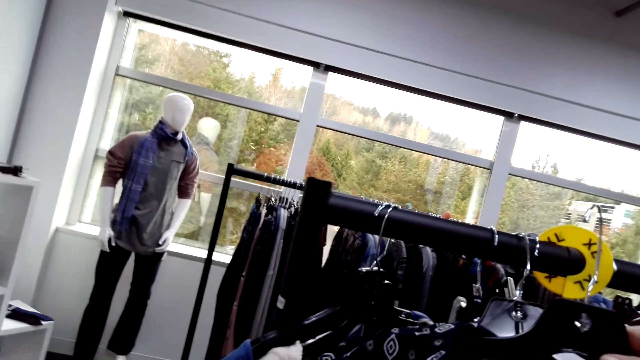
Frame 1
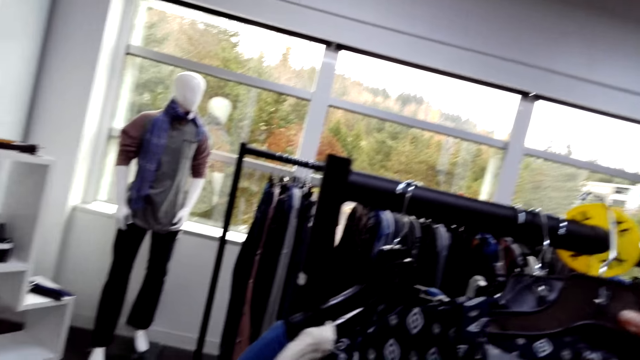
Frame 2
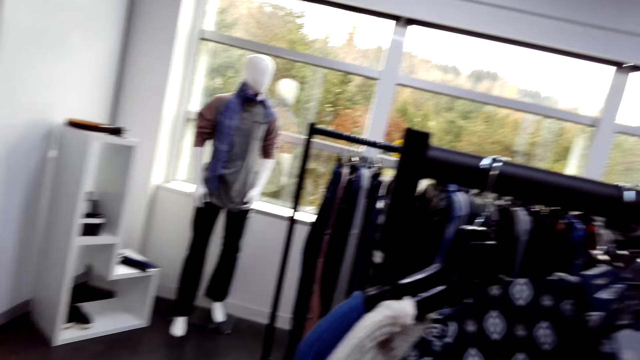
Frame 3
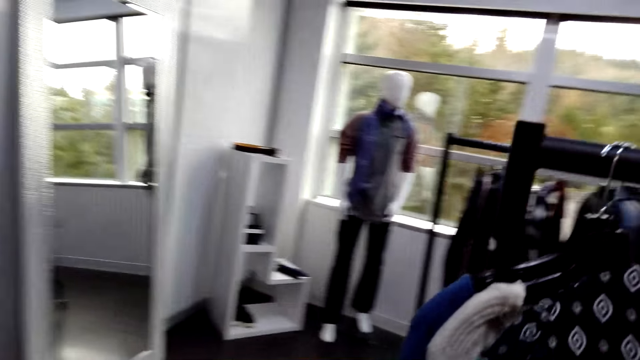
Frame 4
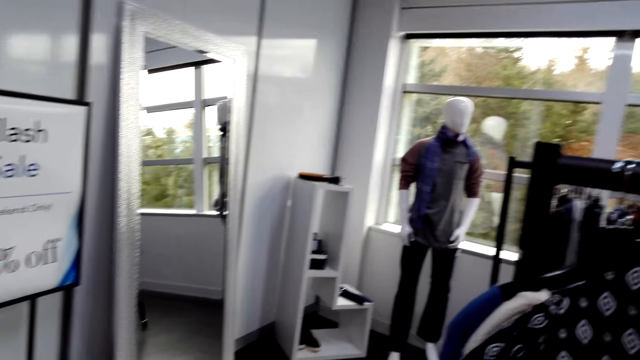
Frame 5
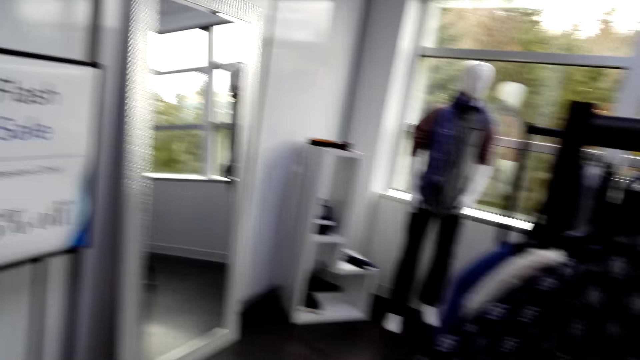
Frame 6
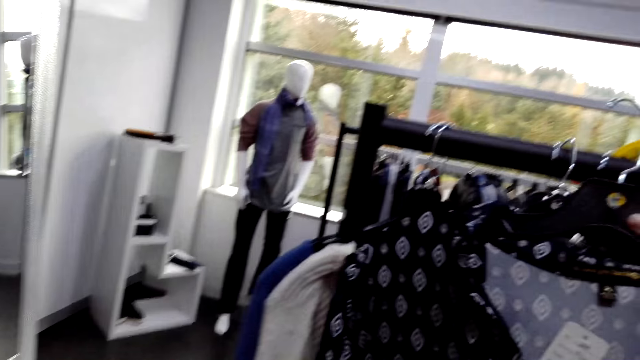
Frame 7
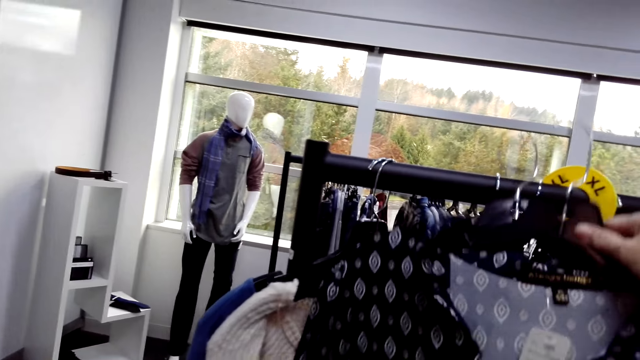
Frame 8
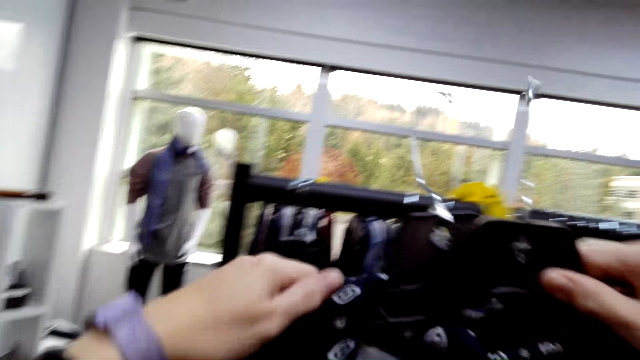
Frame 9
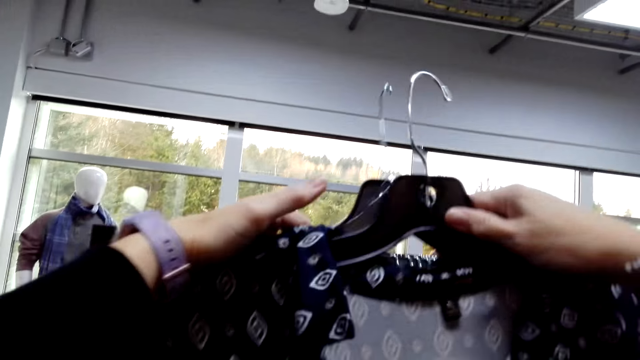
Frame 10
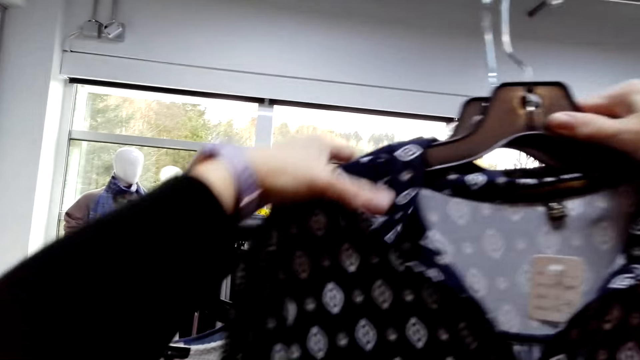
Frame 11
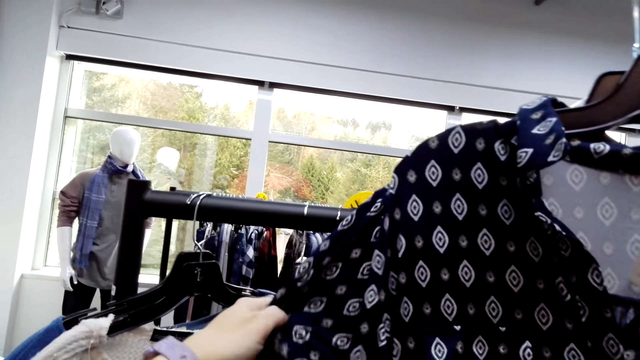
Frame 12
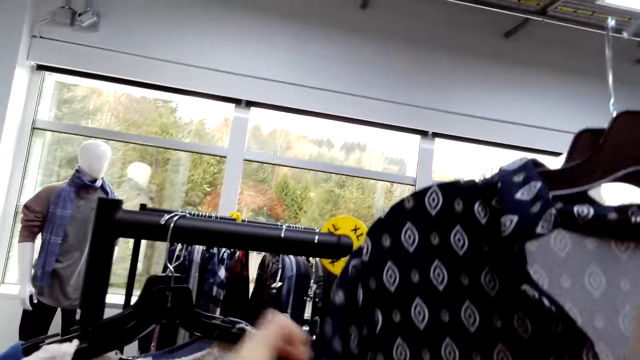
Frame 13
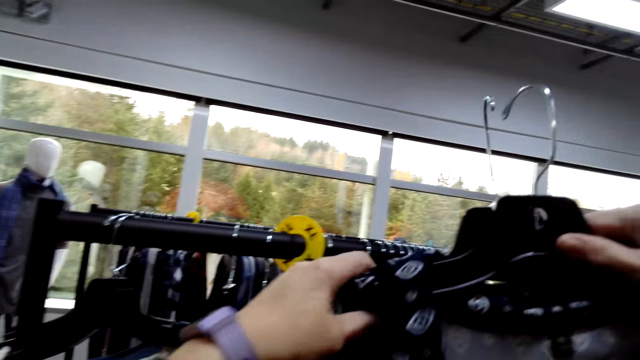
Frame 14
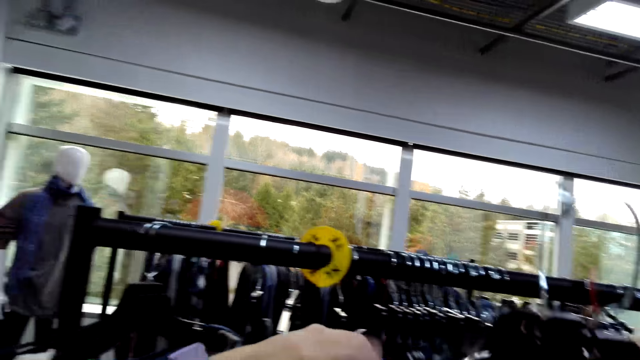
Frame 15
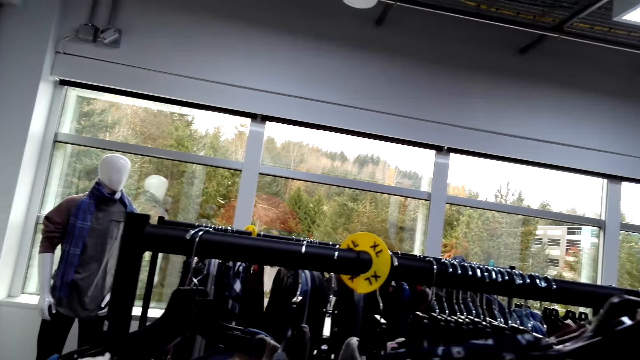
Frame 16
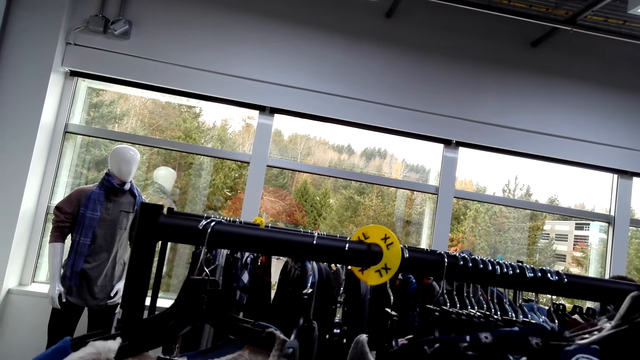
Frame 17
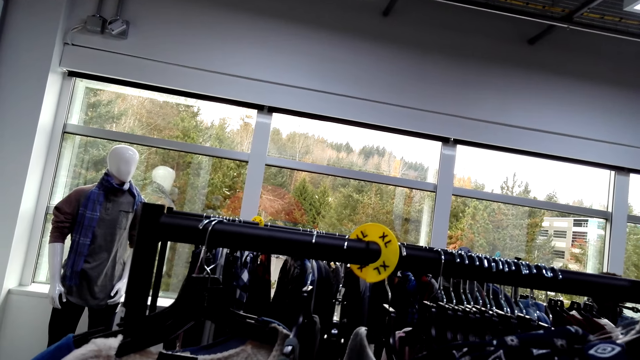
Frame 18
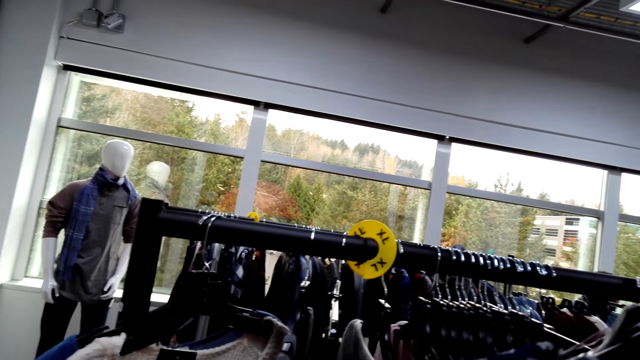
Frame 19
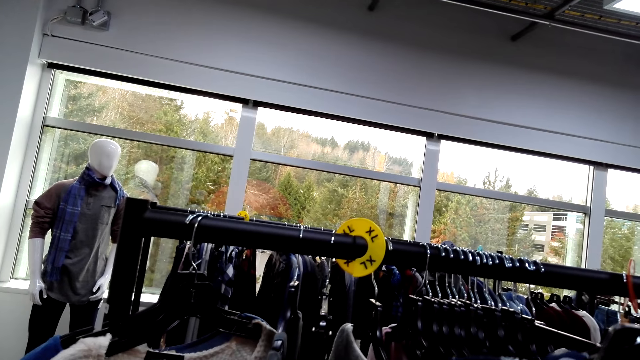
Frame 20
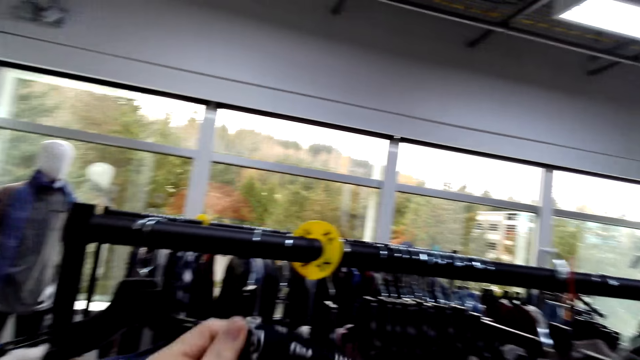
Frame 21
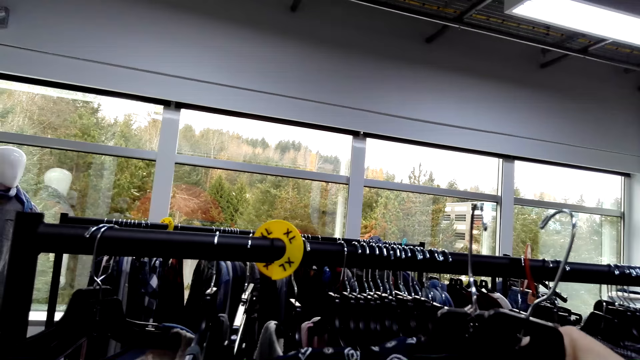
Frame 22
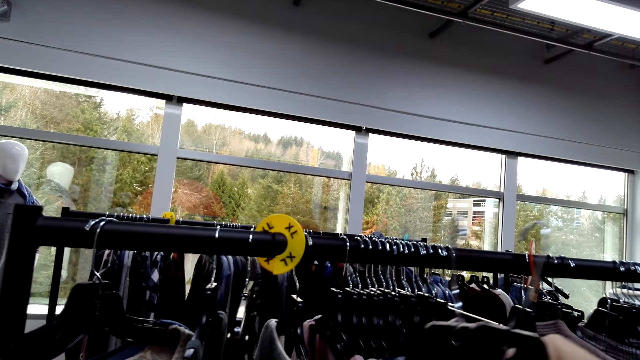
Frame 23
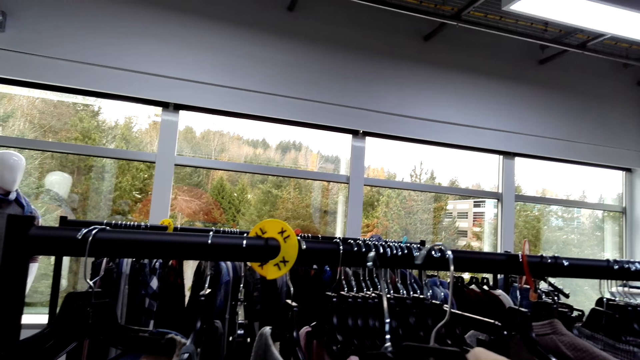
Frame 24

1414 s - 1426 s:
The camera wearer hangs a blouse on a rack. They hold a cloth. They pick up blouses. They handle a blouse.

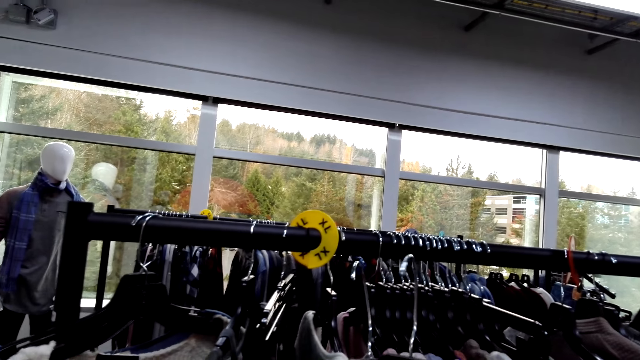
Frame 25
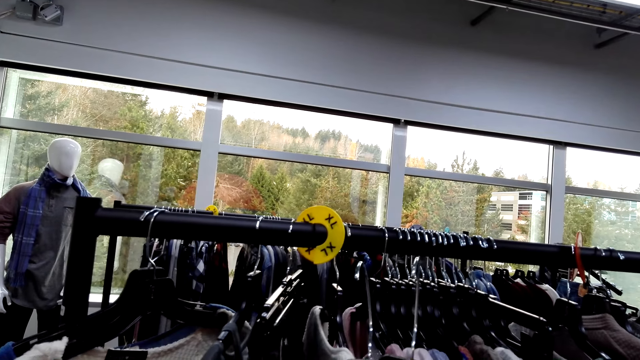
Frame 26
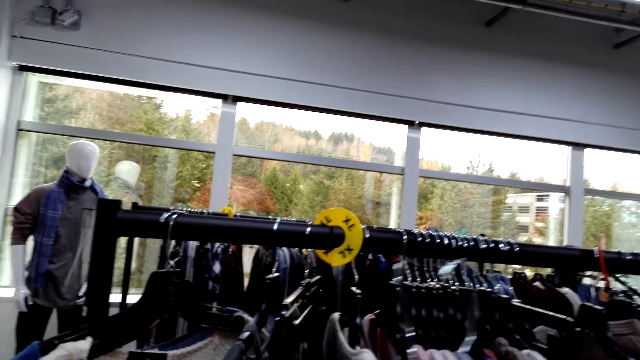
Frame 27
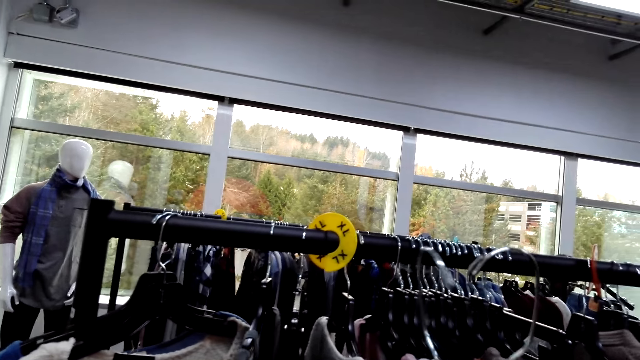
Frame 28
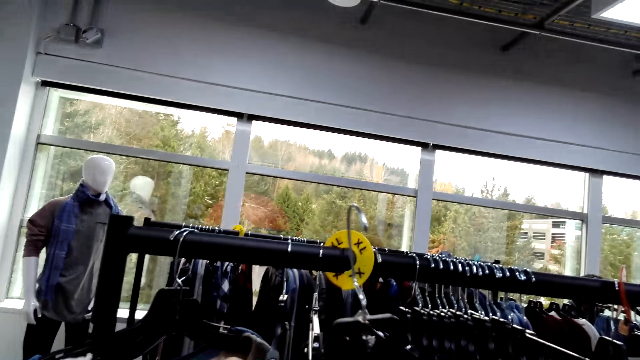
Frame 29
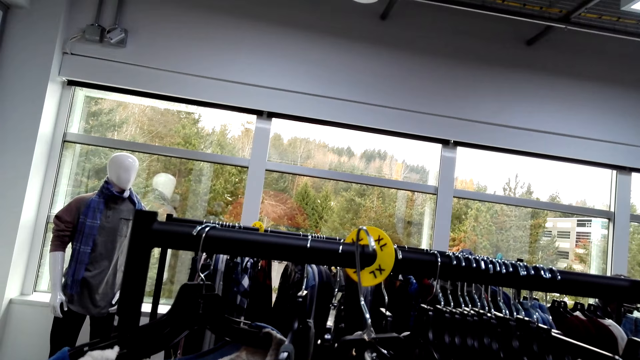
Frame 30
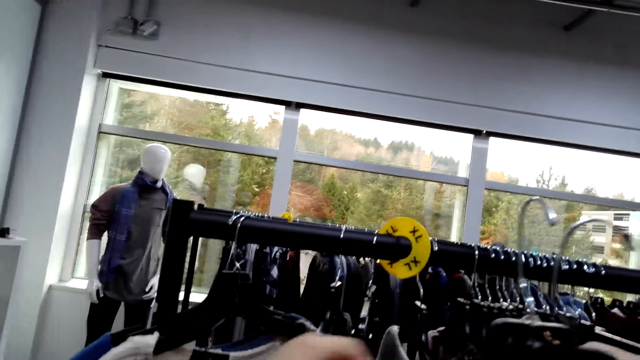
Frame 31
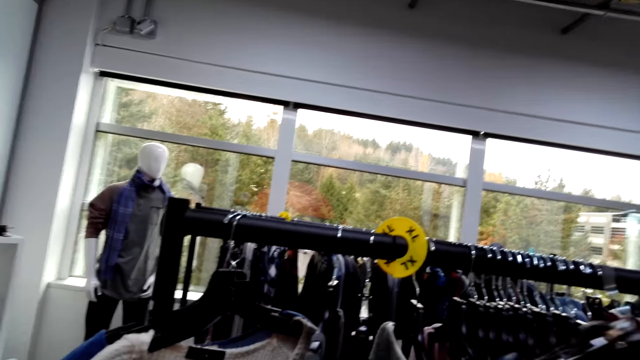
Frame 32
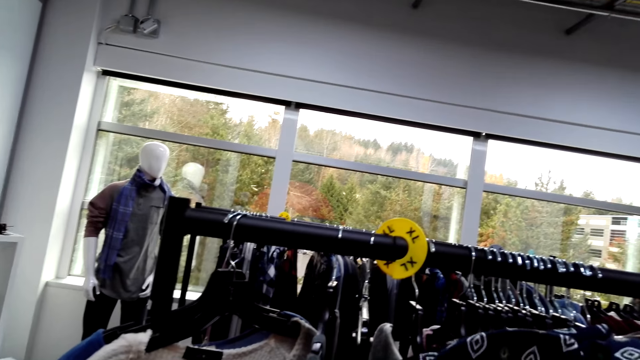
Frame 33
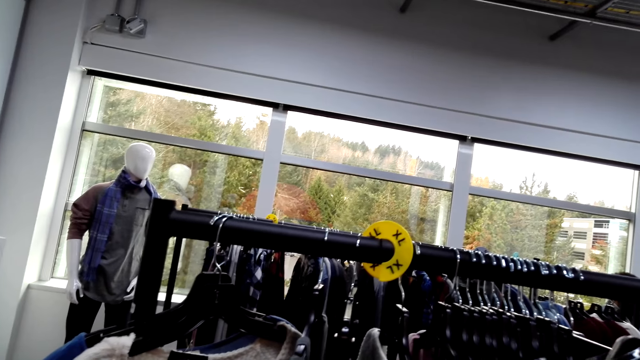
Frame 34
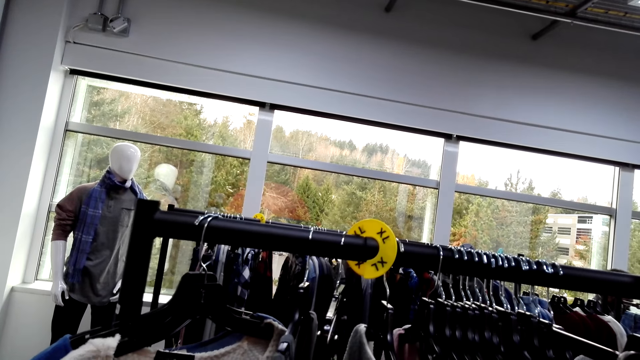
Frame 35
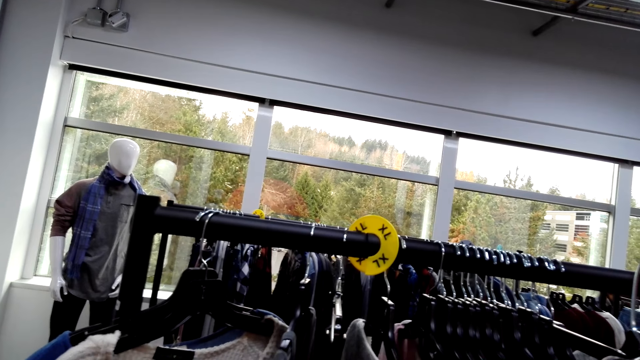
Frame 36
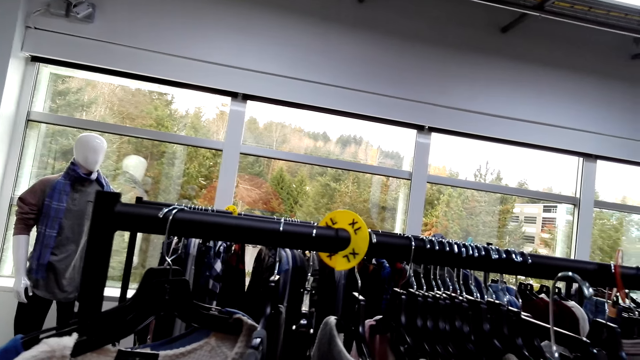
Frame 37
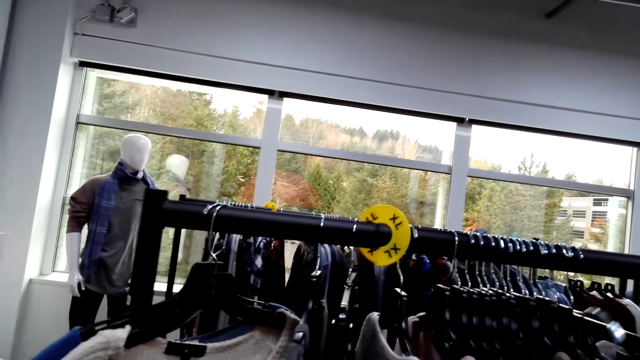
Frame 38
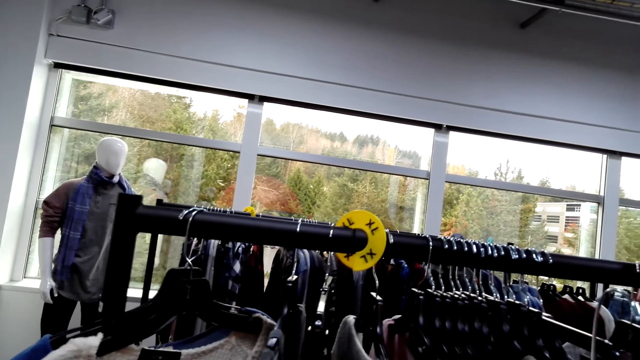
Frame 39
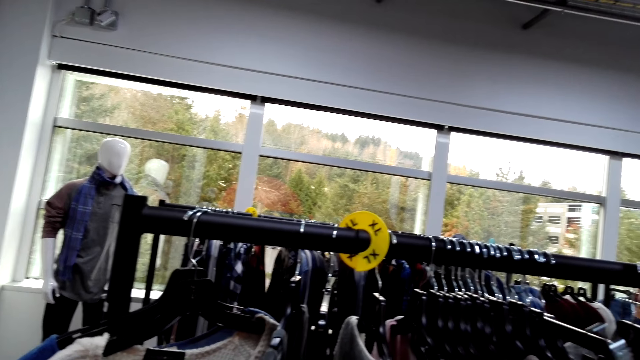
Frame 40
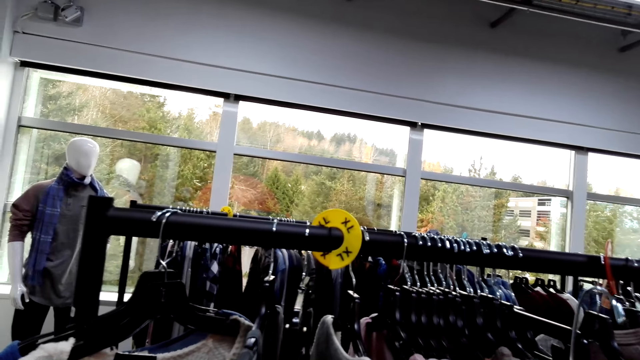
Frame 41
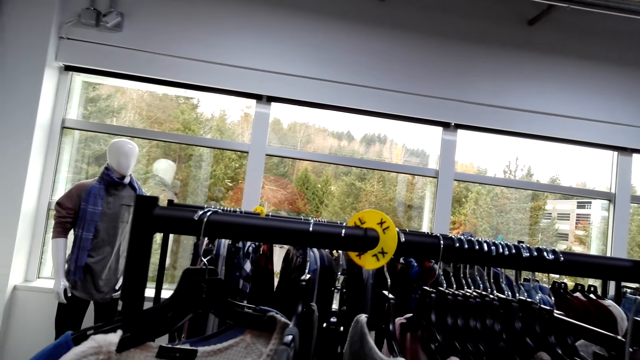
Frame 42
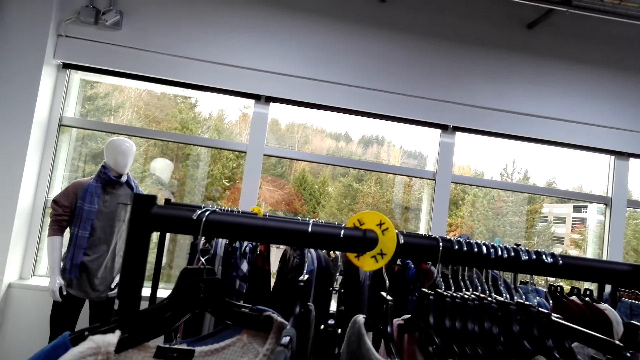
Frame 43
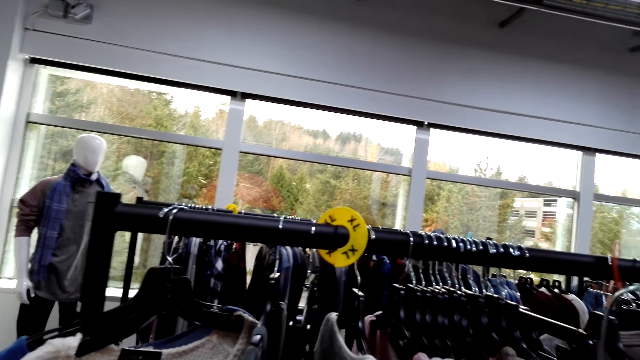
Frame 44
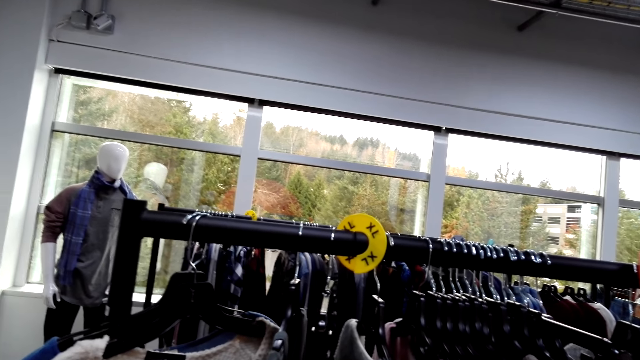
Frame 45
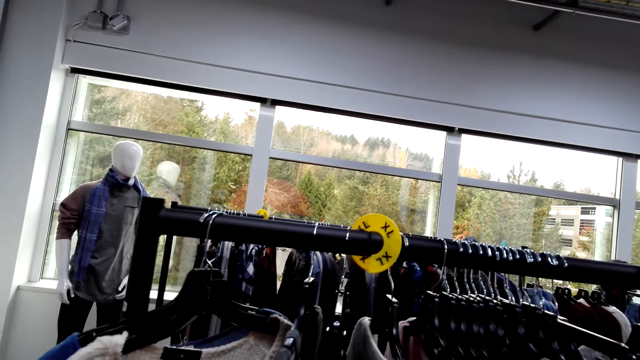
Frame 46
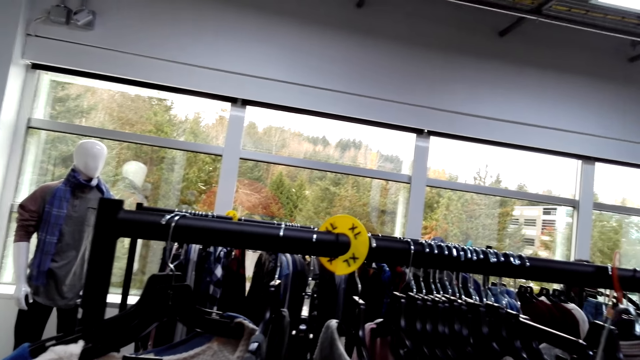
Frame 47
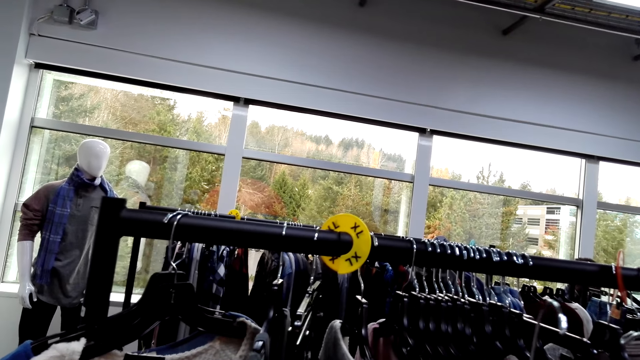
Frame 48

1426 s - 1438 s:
The camera wearer handles blouses.
